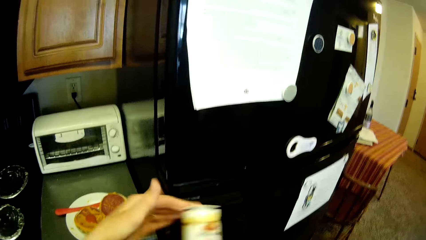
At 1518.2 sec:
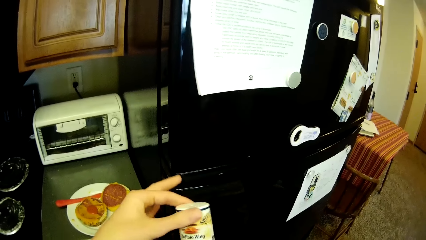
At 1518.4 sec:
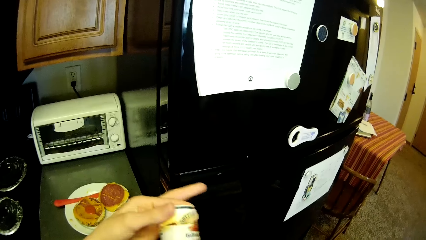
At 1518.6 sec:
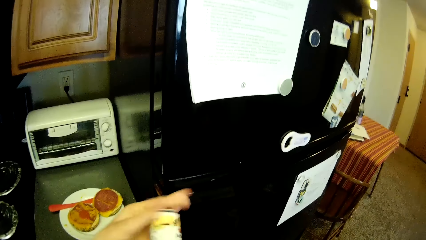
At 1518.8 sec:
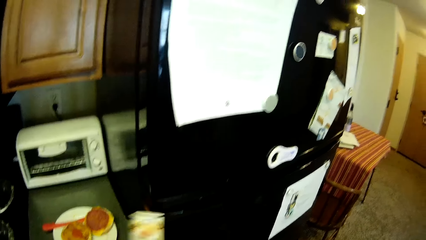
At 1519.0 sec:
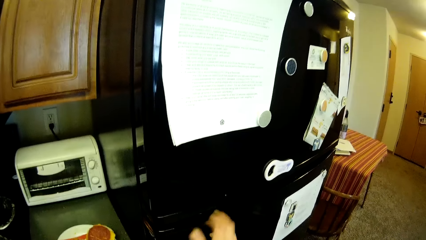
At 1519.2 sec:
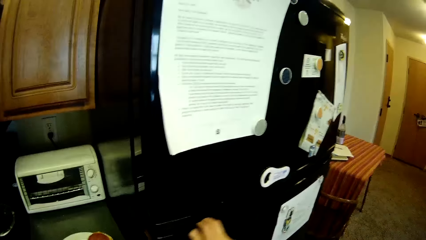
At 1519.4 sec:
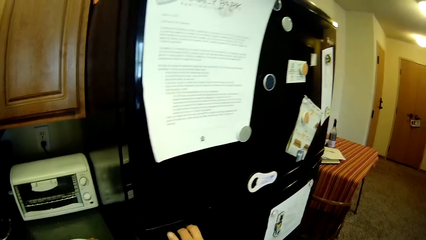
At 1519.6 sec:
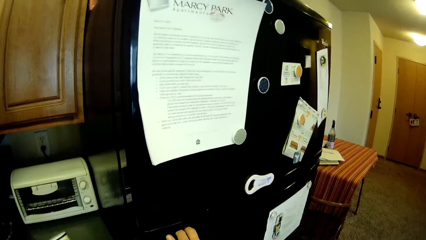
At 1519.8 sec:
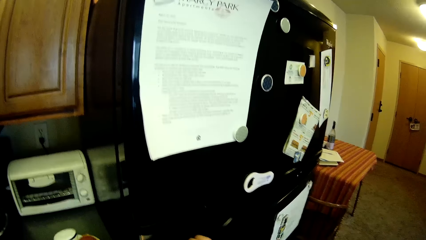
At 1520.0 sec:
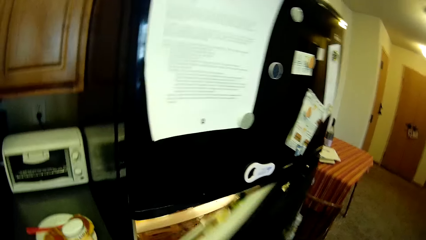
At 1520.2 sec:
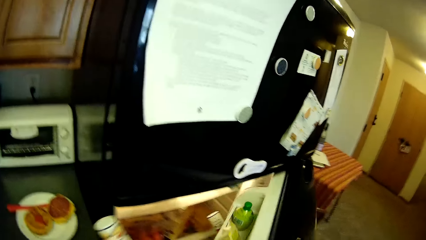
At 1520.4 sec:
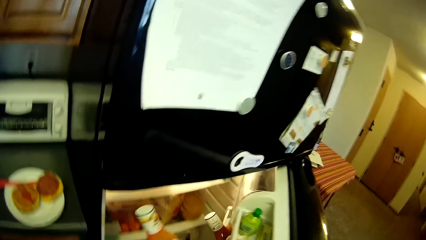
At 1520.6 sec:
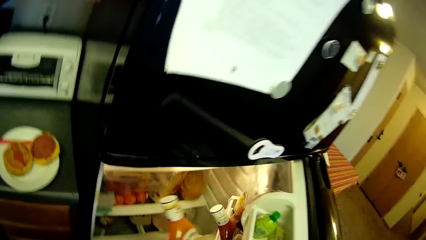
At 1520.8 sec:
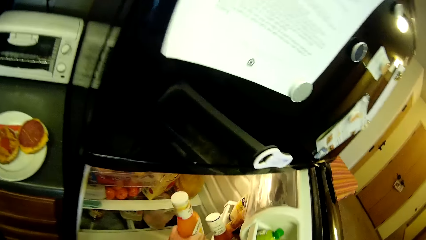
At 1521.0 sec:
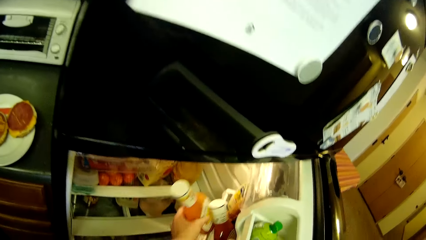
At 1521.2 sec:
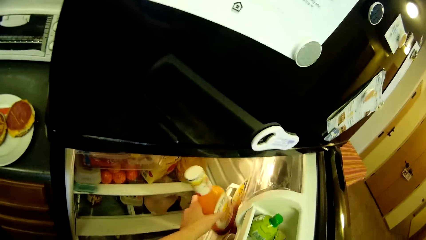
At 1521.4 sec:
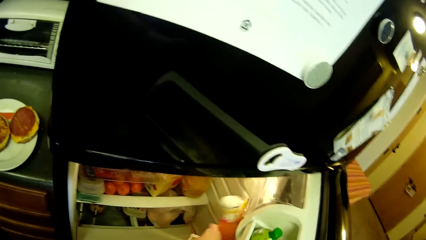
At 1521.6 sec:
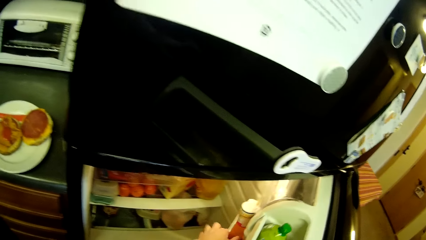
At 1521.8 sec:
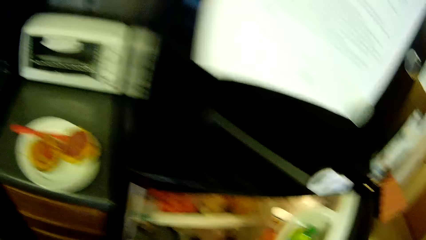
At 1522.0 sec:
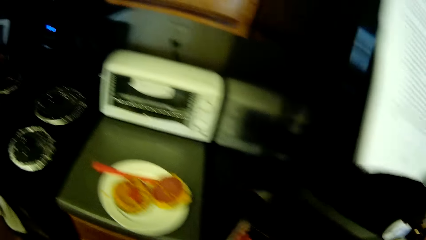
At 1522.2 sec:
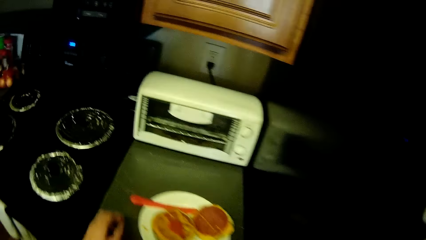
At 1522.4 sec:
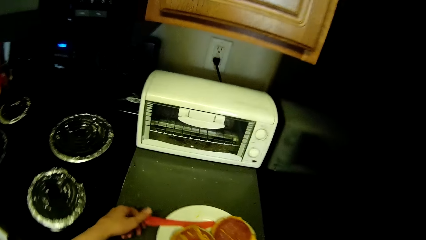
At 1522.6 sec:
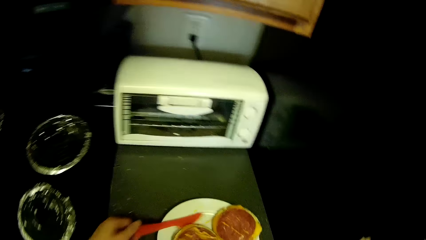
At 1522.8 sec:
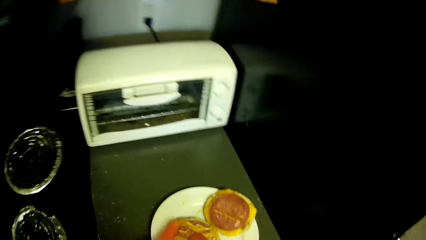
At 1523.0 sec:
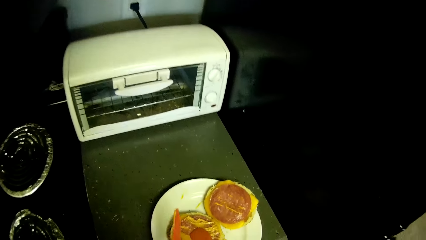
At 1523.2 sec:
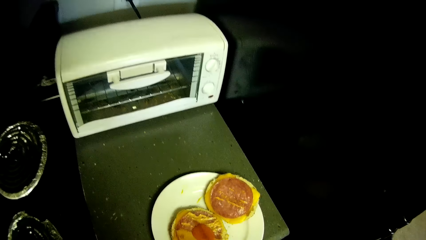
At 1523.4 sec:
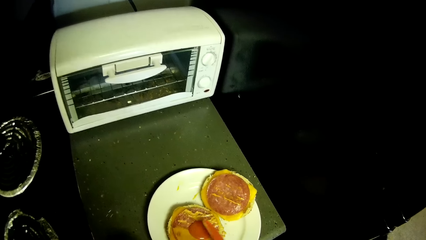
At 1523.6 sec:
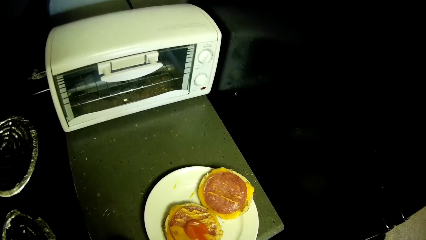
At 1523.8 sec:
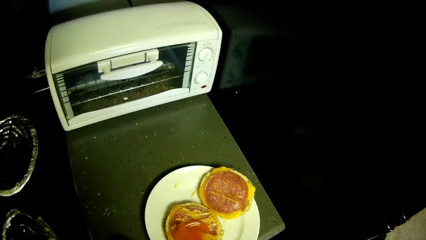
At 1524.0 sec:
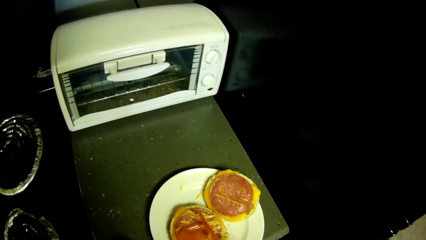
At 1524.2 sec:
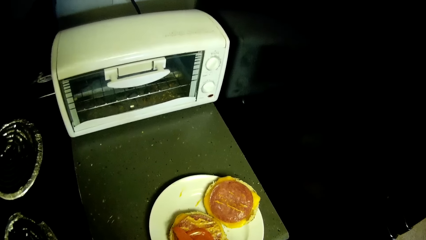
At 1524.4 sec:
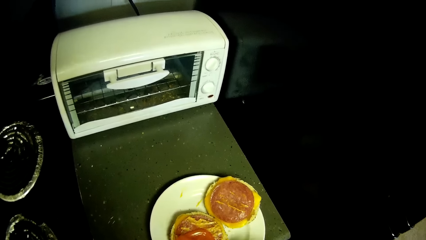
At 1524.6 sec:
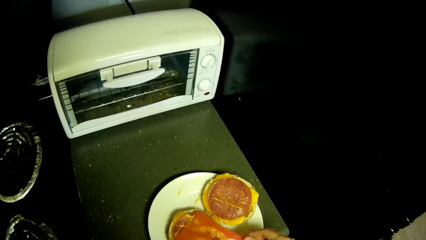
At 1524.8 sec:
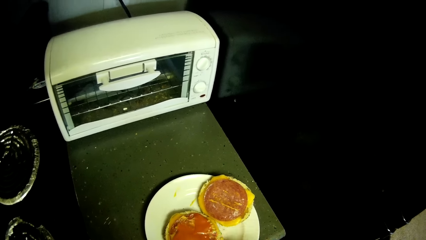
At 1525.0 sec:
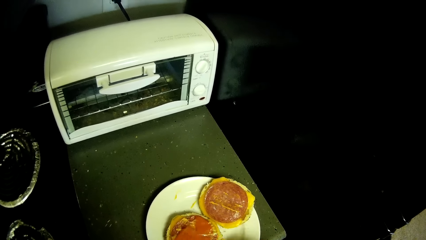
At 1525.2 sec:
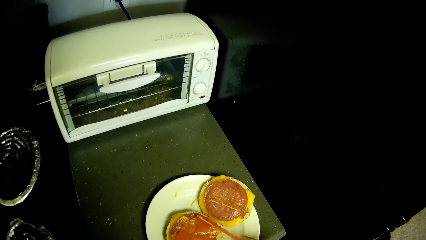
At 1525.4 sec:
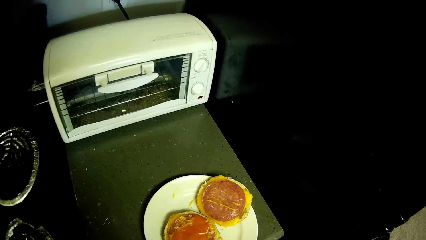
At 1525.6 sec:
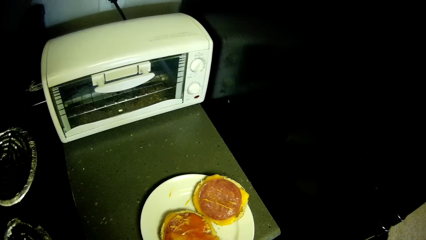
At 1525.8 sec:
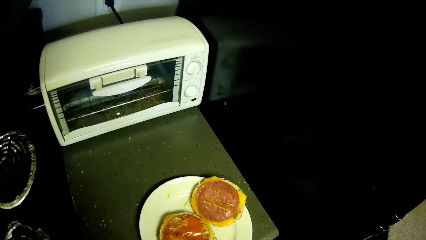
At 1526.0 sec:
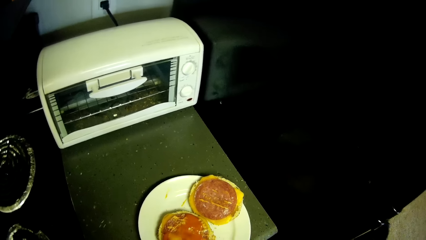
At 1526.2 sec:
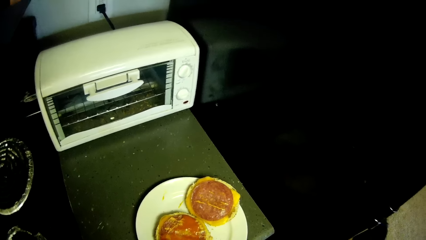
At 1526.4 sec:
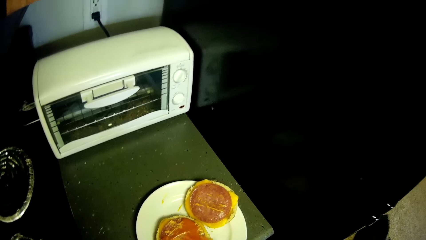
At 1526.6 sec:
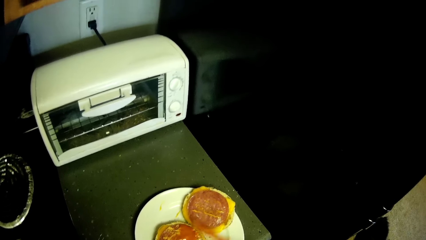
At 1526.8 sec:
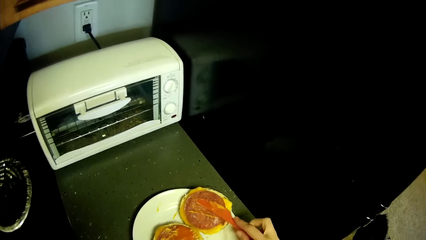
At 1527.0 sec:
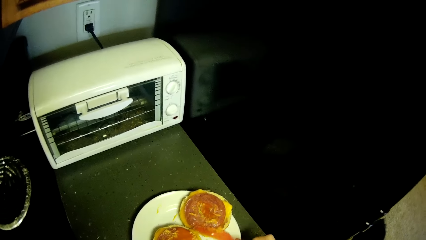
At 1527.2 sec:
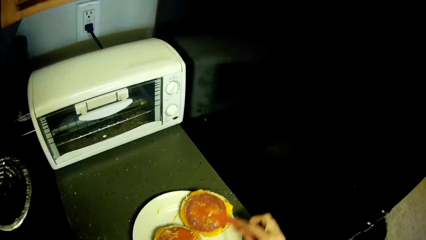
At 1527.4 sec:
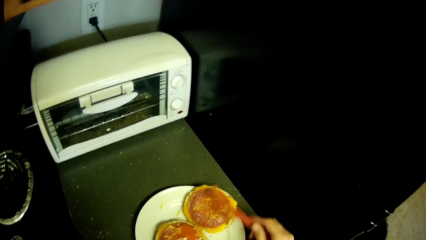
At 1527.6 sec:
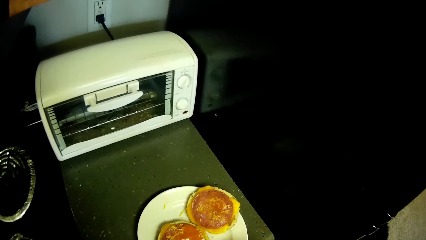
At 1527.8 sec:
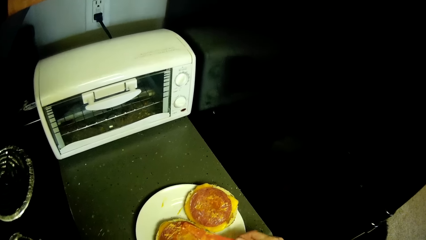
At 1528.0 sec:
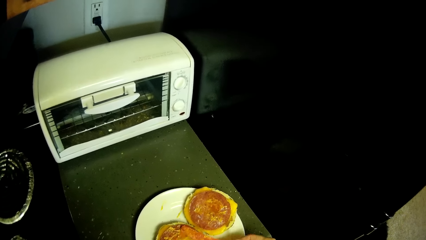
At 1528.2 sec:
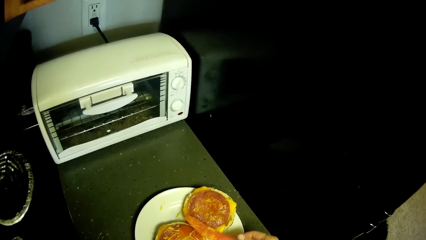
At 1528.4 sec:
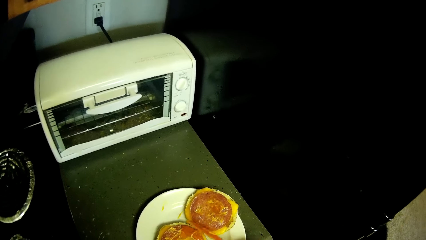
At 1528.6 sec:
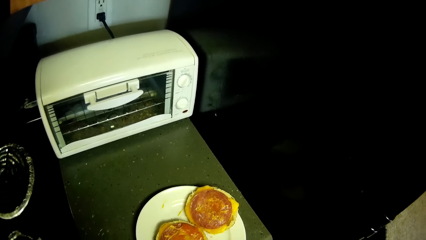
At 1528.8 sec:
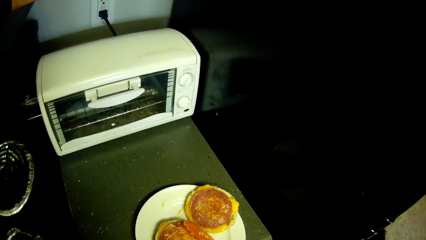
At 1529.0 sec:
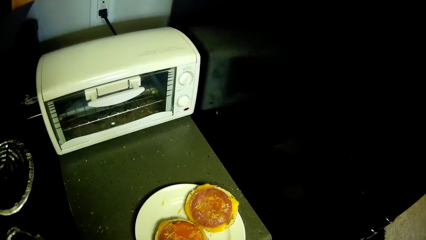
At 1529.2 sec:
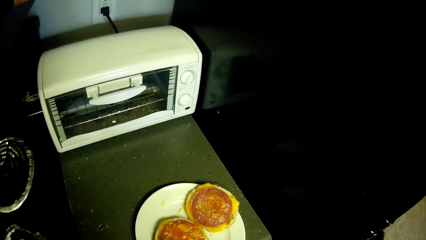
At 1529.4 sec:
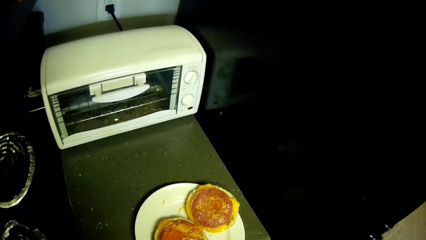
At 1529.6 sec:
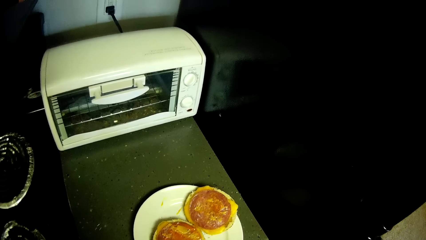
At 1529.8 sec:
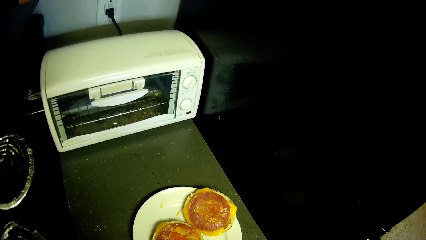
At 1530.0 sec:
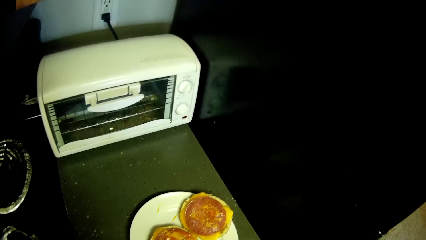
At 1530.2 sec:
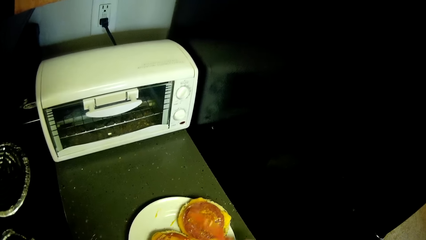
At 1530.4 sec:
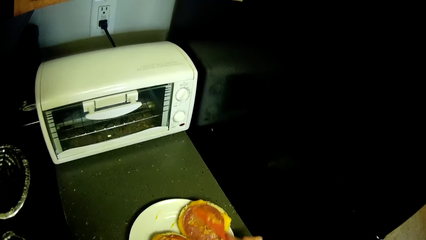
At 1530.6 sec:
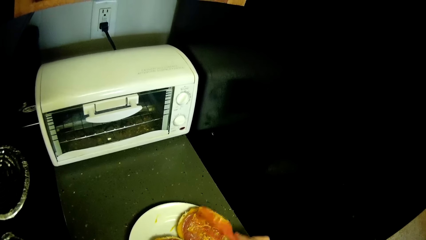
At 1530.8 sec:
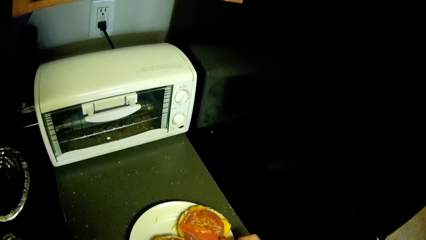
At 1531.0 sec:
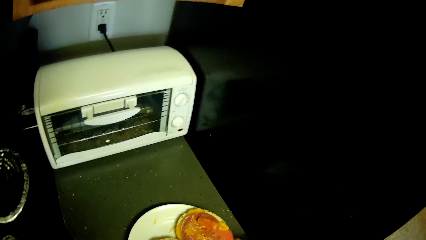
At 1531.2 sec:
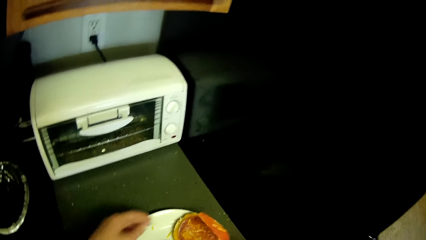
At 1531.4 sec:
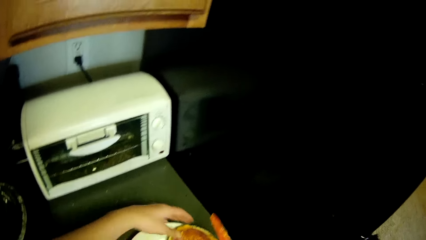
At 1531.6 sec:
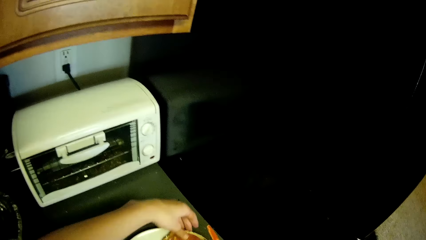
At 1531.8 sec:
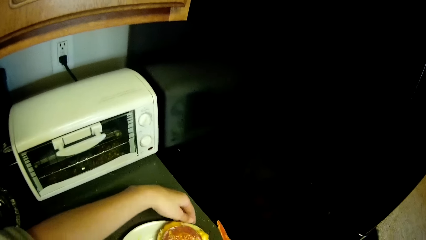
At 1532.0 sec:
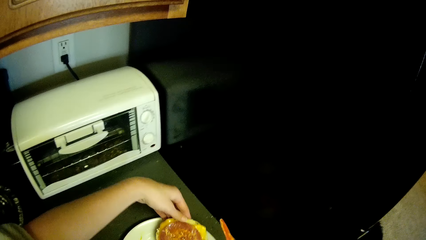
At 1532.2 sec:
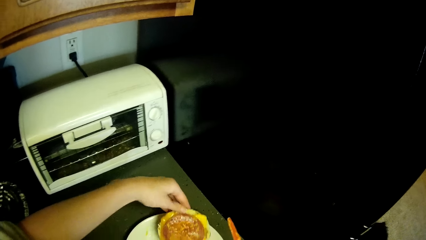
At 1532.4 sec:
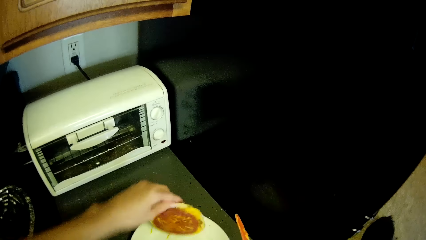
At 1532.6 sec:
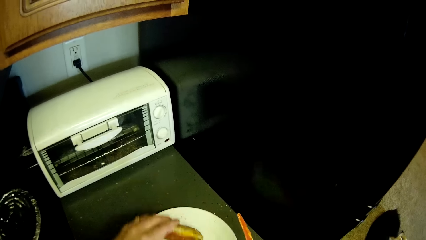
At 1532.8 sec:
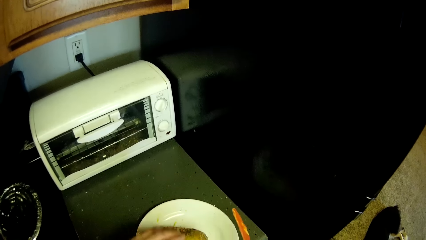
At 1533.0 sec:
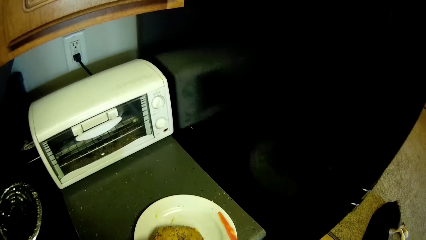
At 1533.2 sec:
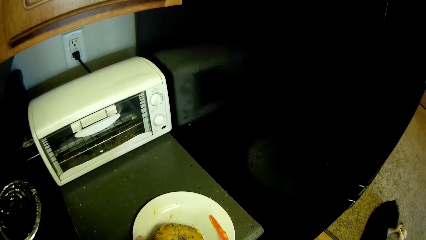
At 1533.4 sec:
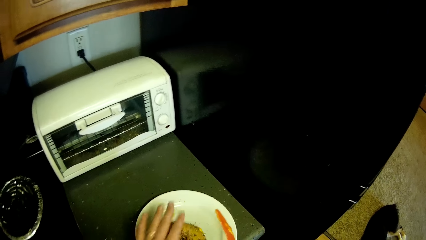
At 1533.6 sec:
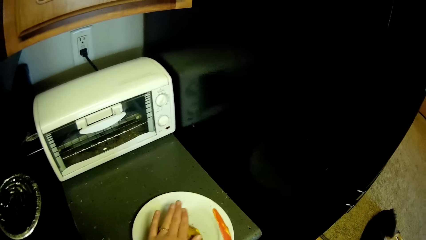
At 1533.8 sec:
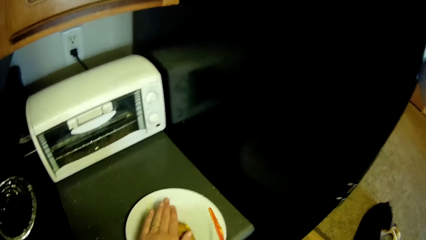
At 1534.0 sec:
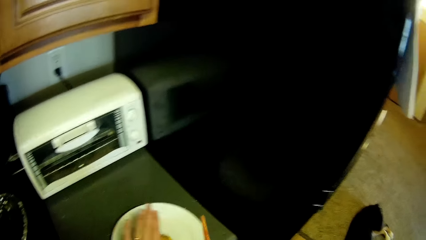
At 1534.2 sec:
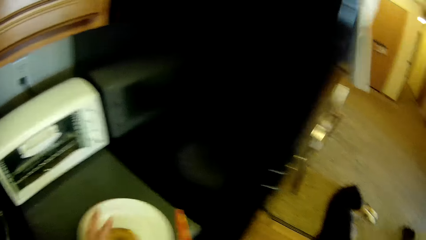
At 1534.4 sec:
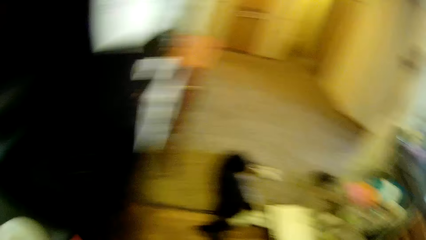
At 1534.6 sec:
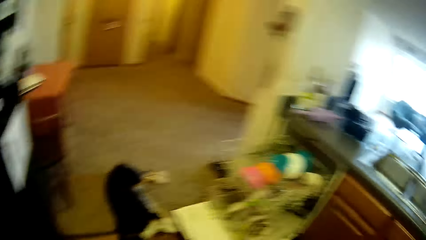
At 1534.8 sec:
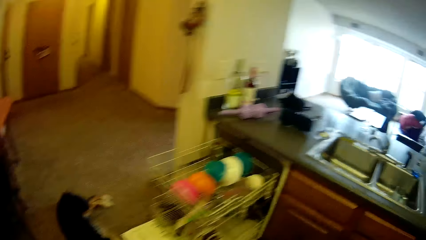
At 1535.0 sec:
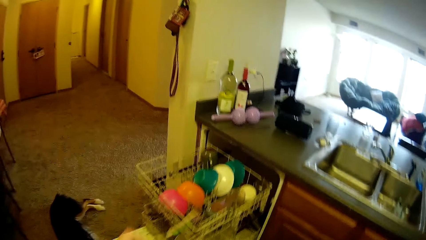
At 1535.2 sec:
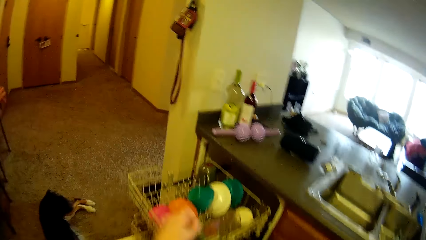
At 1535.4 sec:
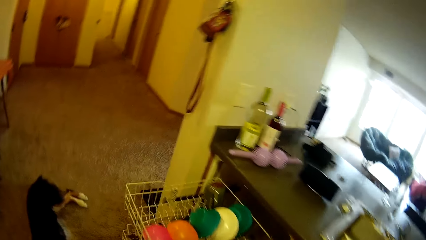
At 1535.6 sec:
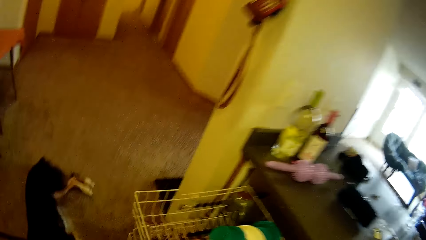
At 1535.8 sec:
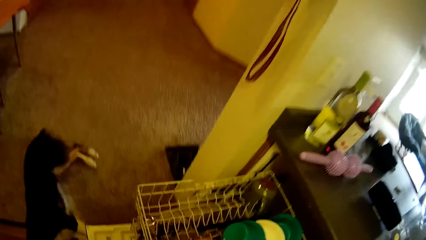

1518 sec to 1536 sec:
The camera wearer opens the refrigerator with the right hand. They put the container in the side compartment of the refrigerator. They close the fridge. They pick up the plastic knife from the plate with the right hand. They spread the sauce on the pizza with the plastic knife. They spread the sauce on the other pizza with the plastic knife. They flip the pizza on the plate with the left hand. They press the pizza on the plate with the left hand. They walk around the kitchen.
